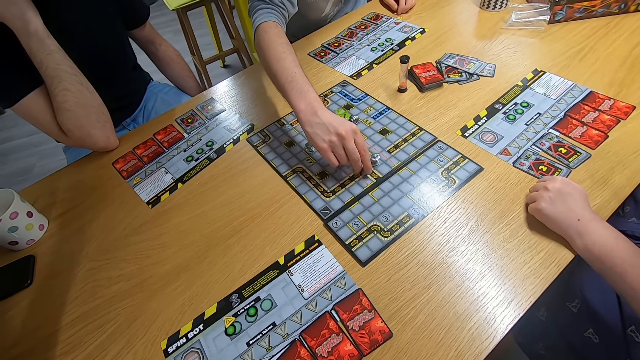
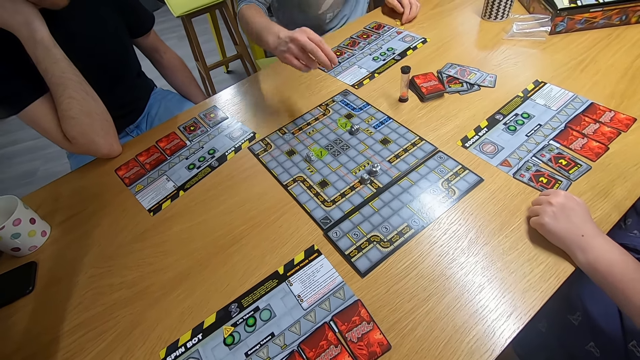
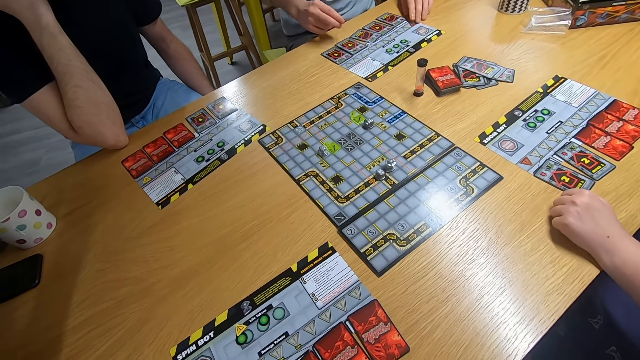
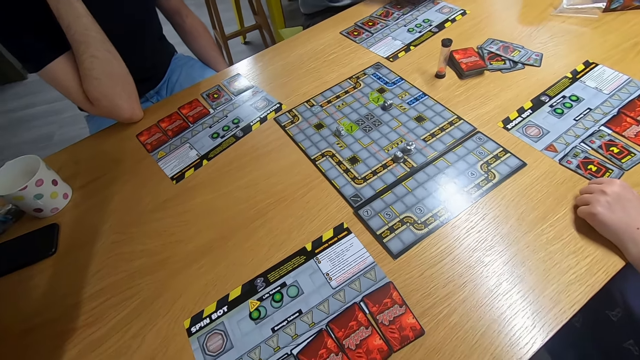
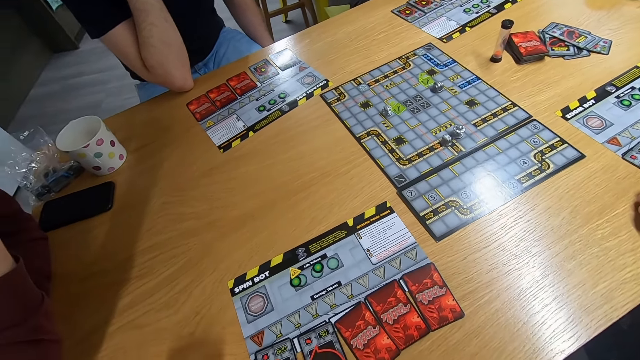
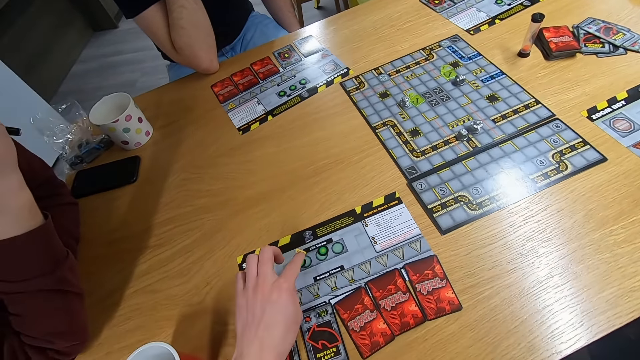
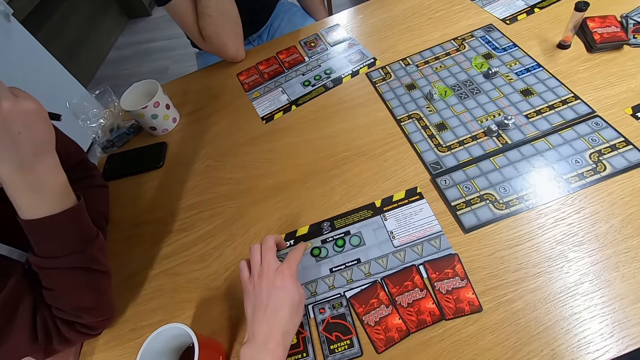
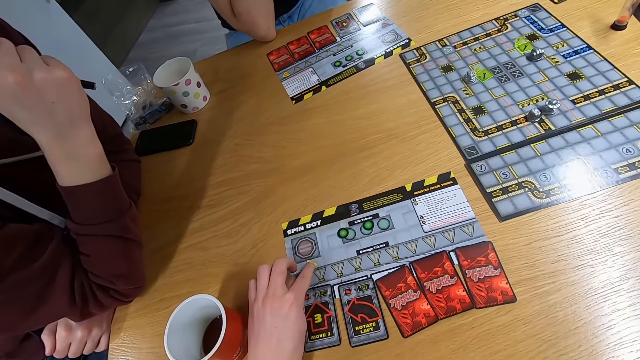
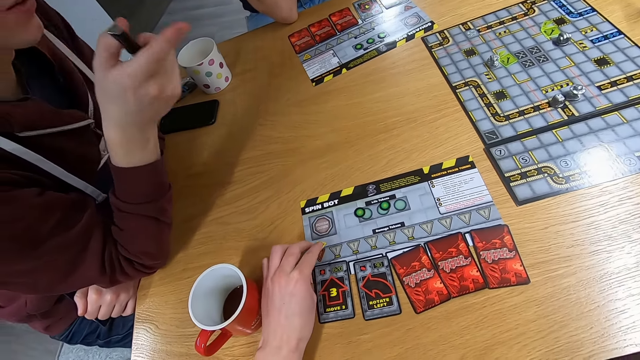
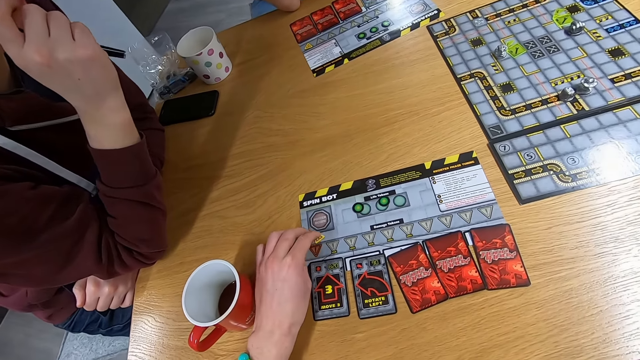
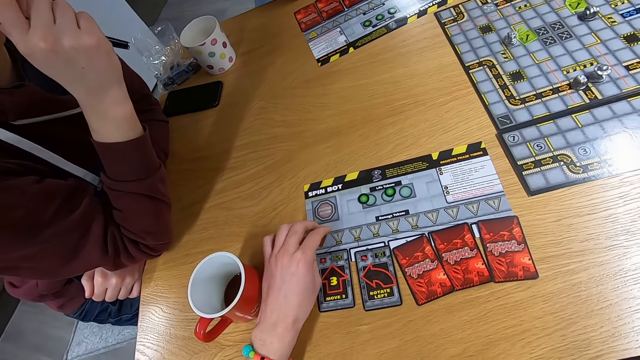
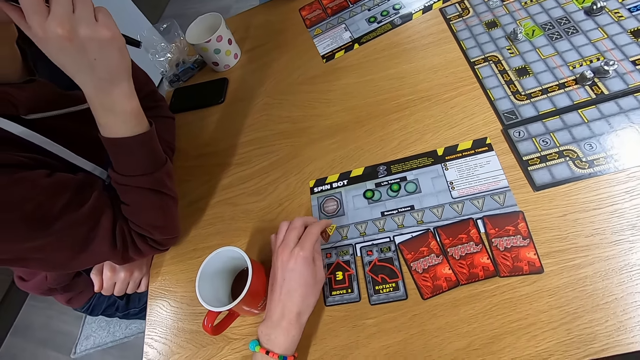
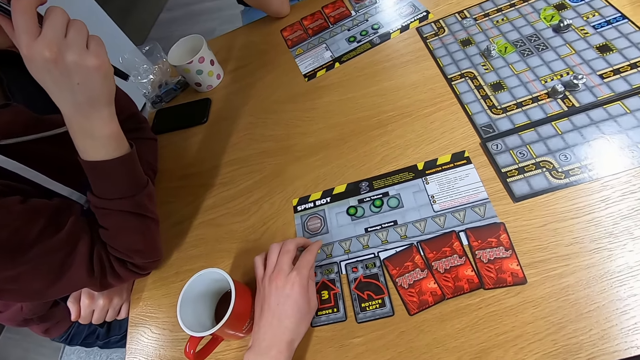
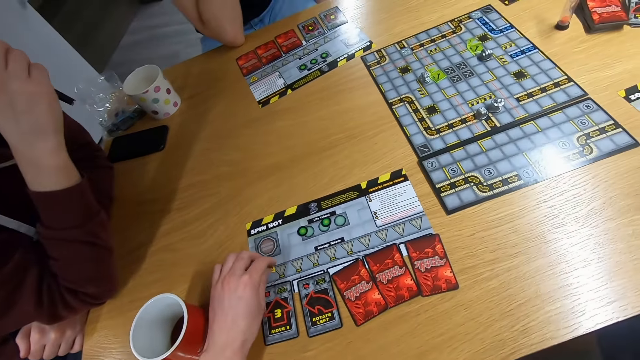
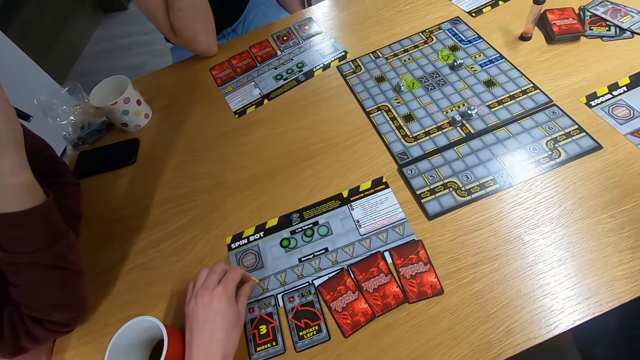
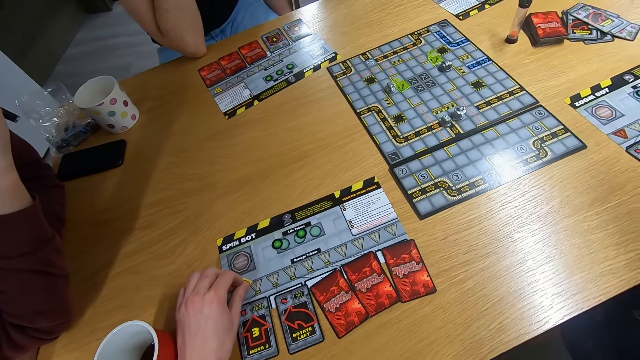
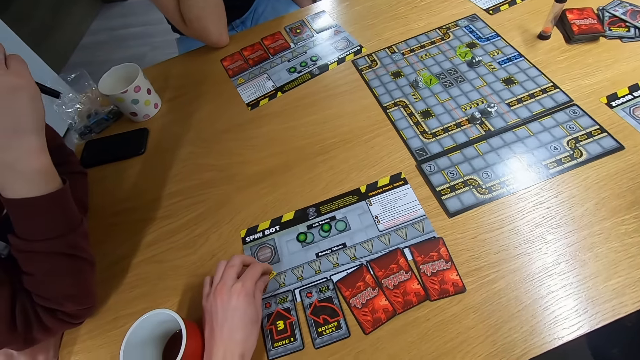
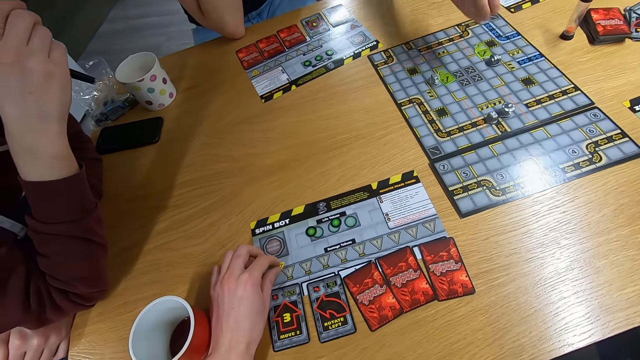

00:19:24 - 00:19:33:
The camera wearer swings the left hand. They move the board game piece. A man swings the right hand. The camera wearer stares at the board game.

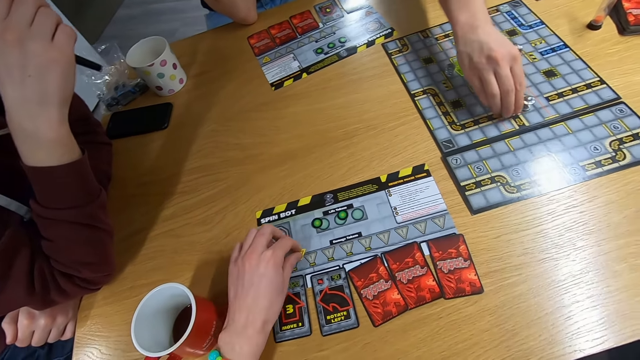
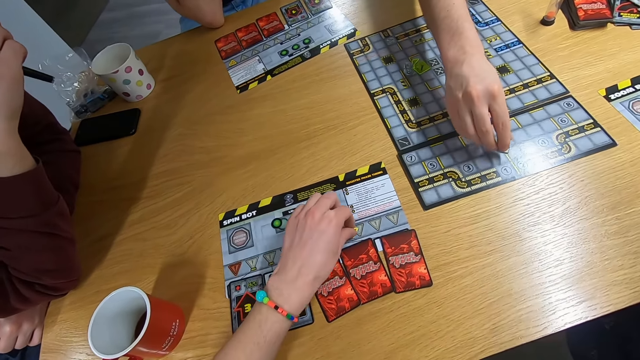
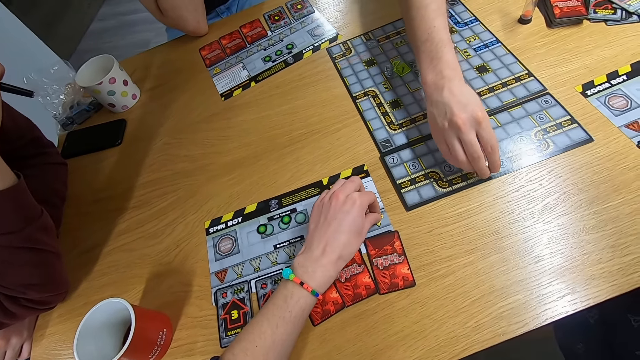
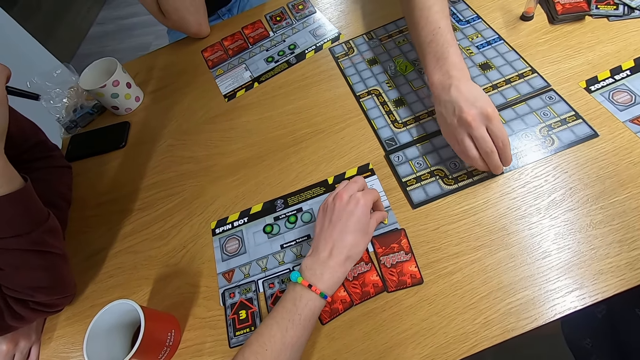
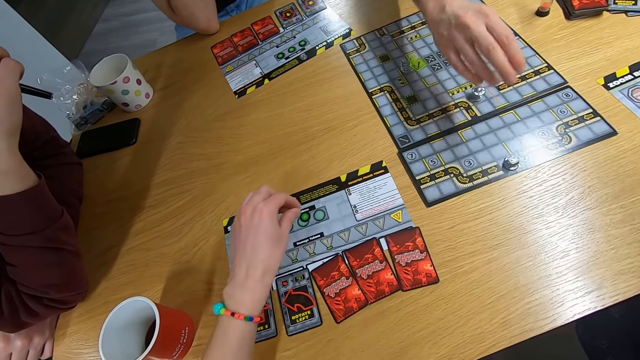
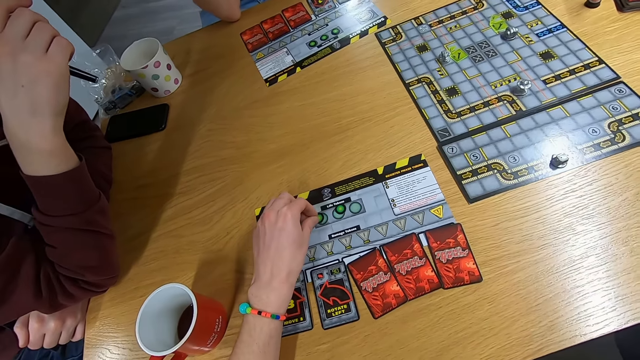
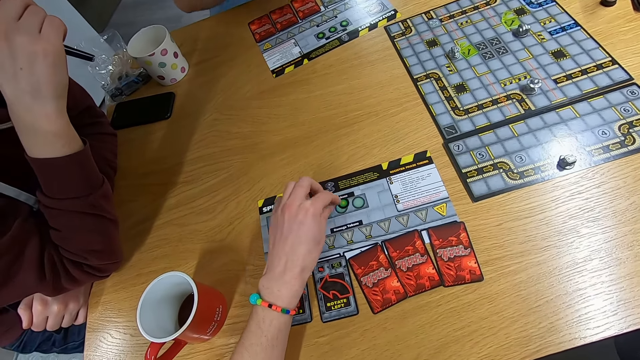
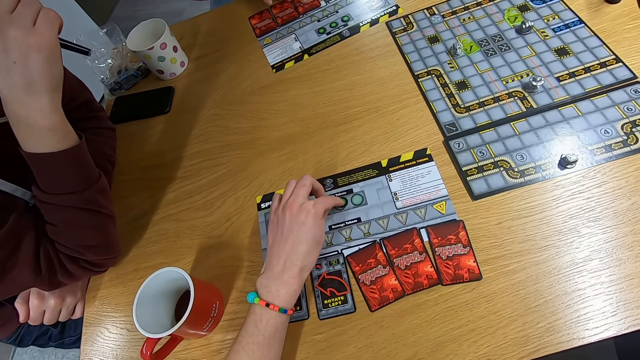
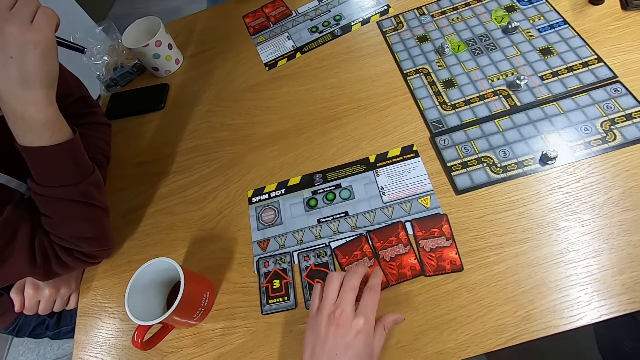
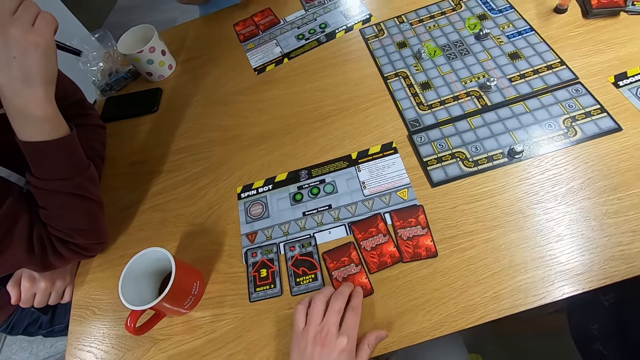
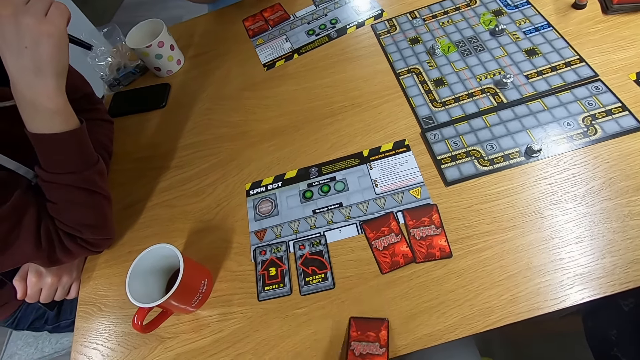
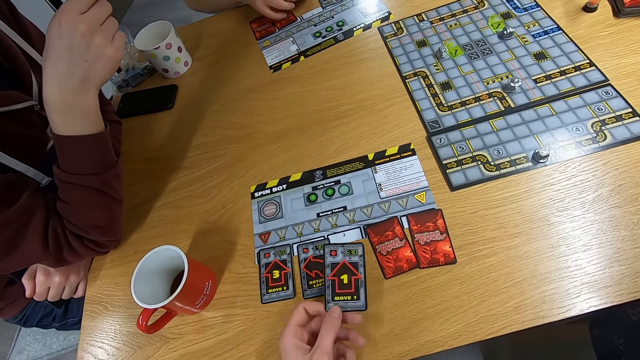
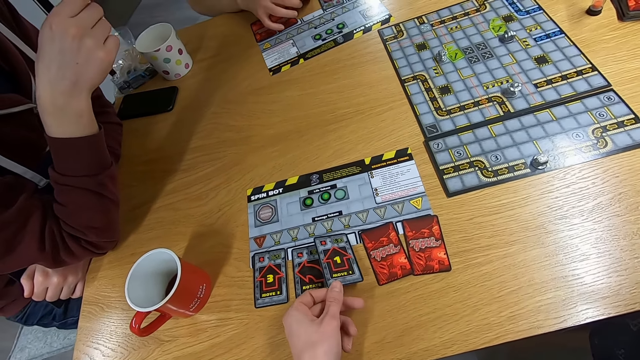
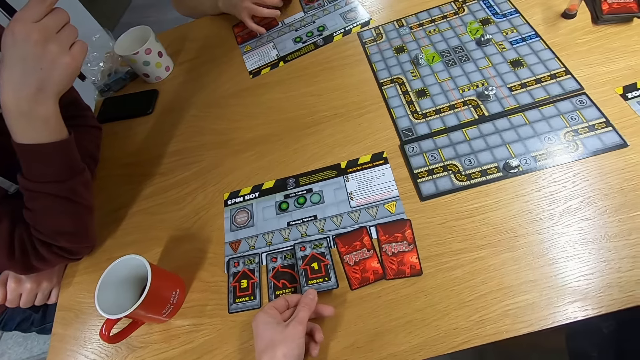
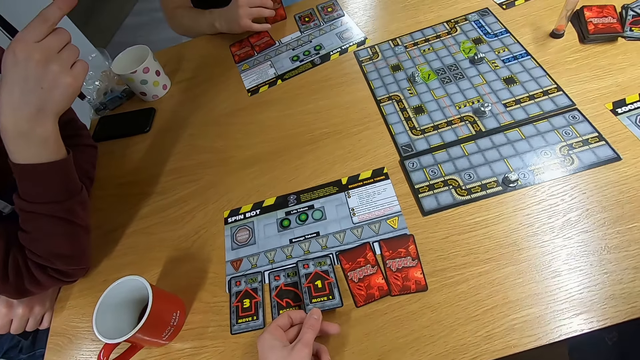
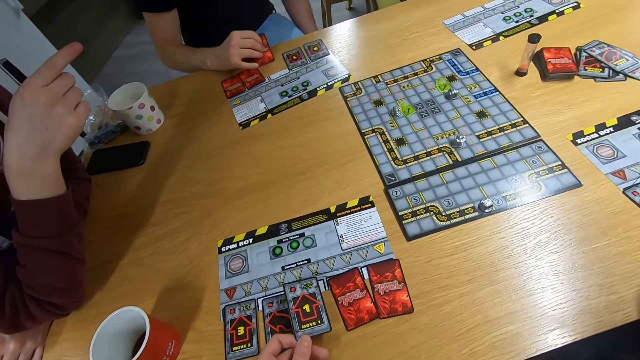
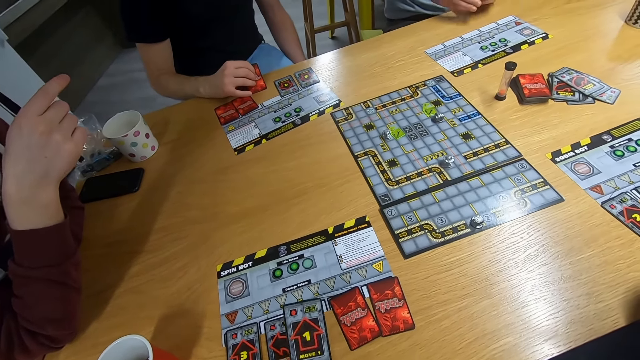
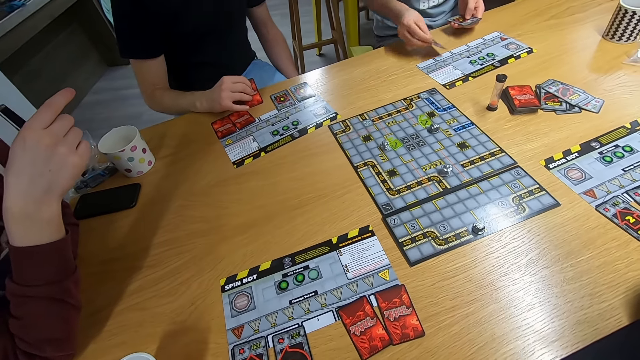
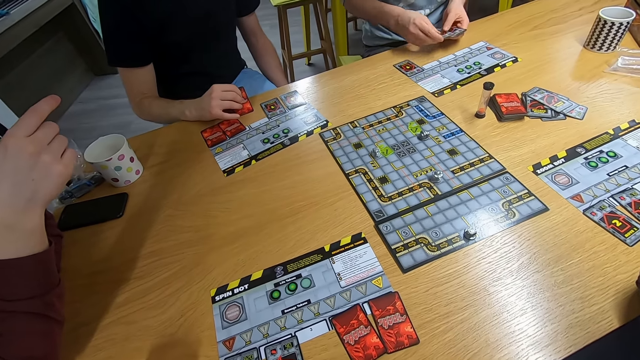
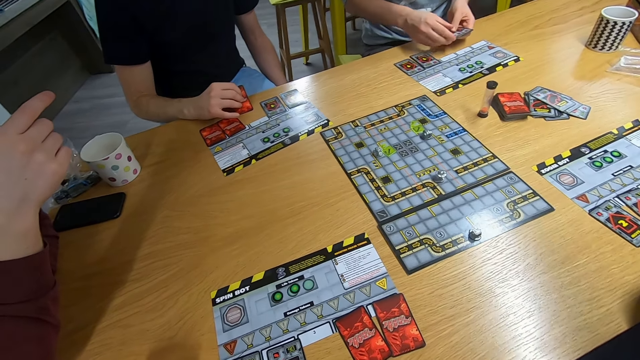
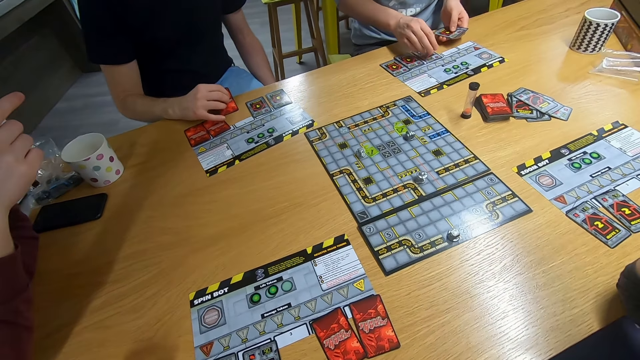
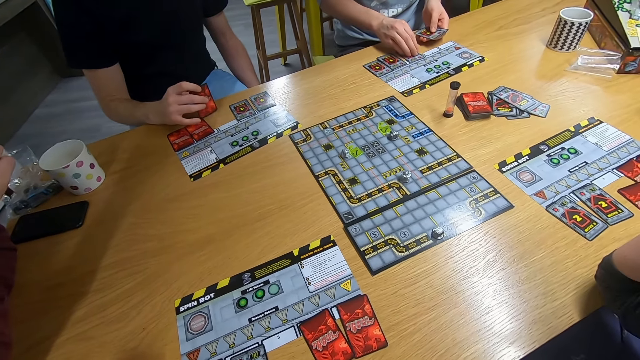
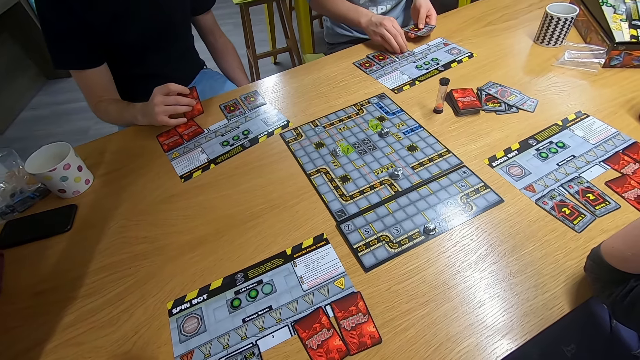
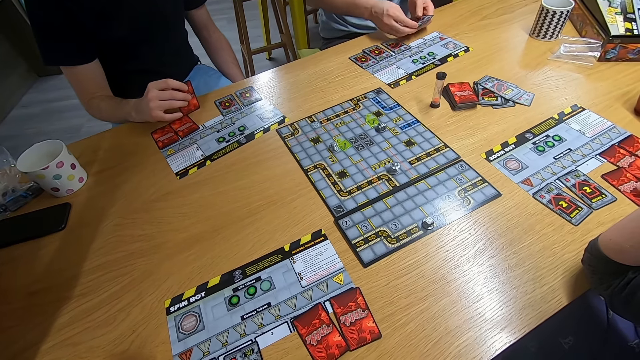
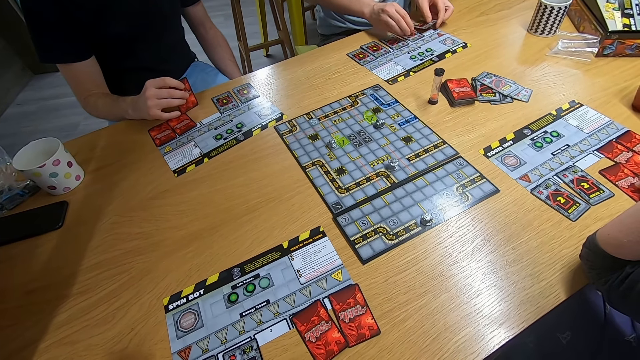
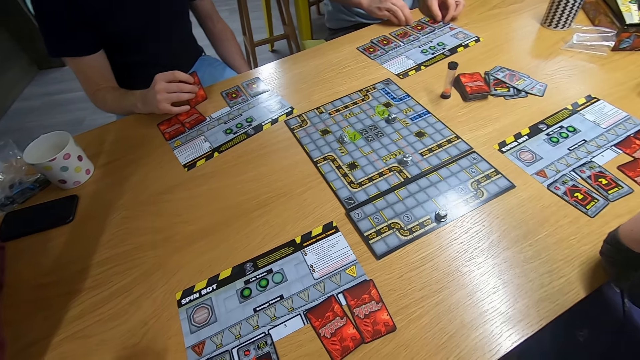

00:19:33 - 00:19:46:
A man swings the right hand and plays the board game. The camera wearer marks the board with the yellow marker. They move the board game piece. Another man picks a card with the left hand. The camera wearer picks a card with the left hand. They play the sequence game. They drop the card on the desk. The first man drops the cards on the desk.
